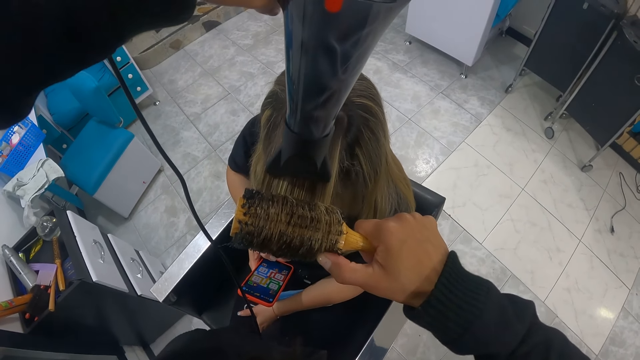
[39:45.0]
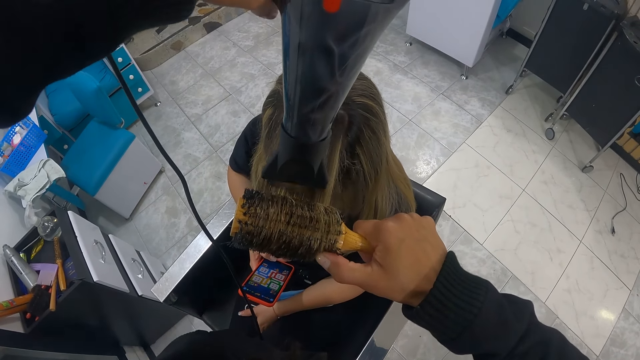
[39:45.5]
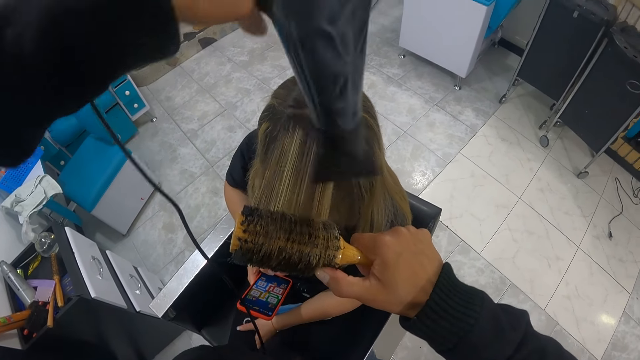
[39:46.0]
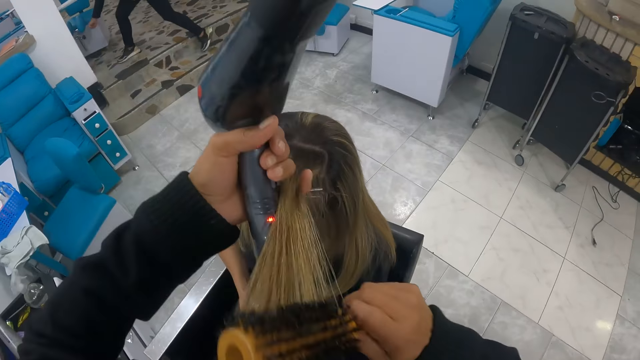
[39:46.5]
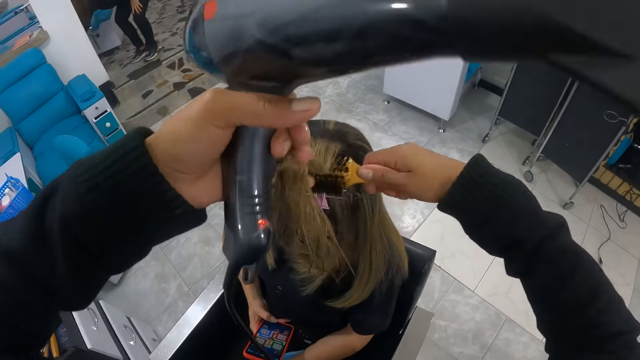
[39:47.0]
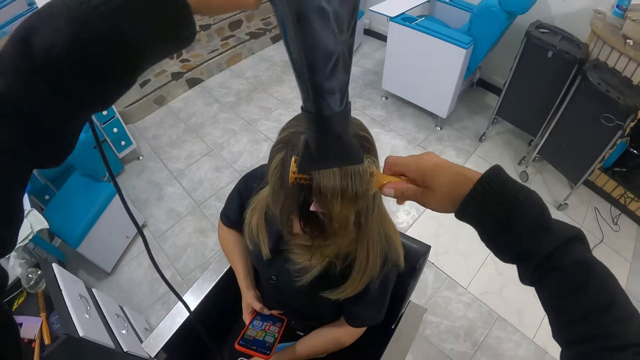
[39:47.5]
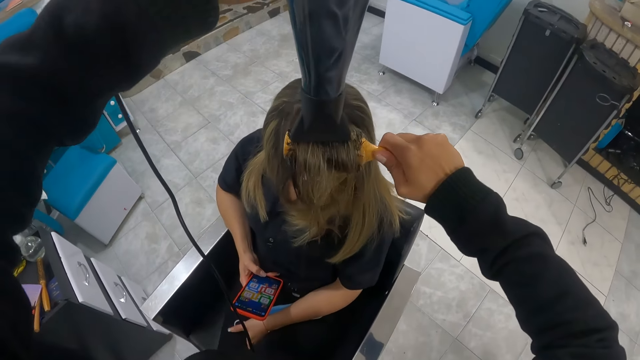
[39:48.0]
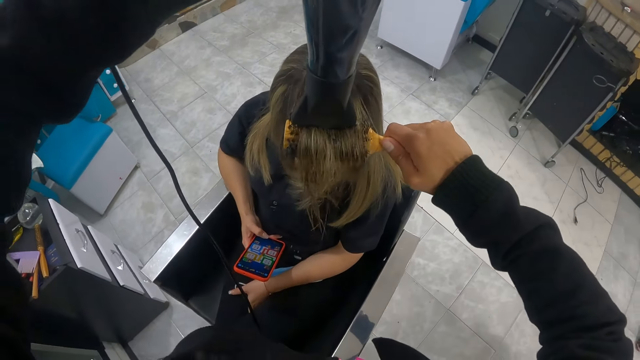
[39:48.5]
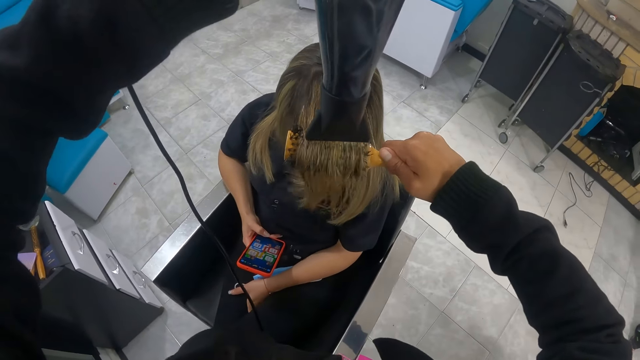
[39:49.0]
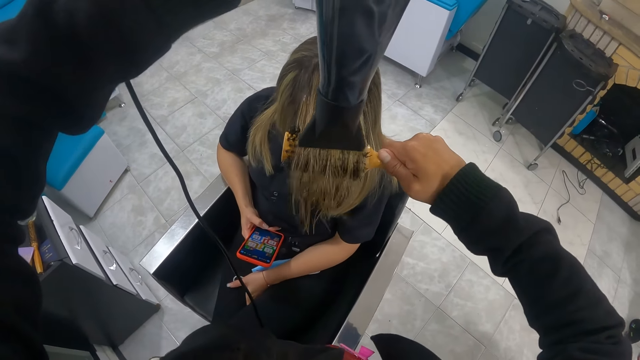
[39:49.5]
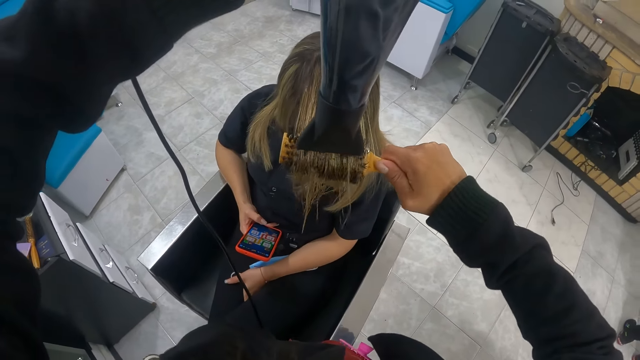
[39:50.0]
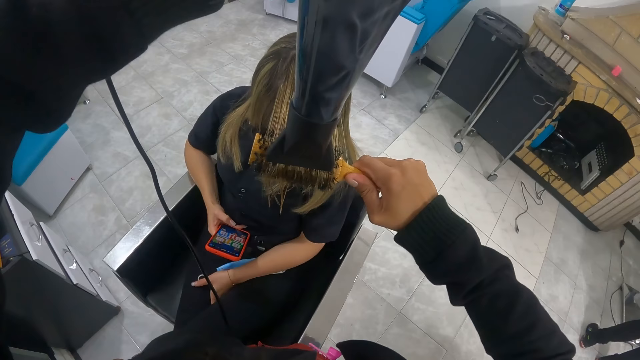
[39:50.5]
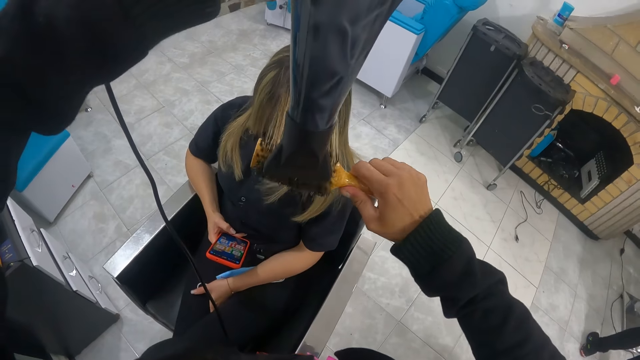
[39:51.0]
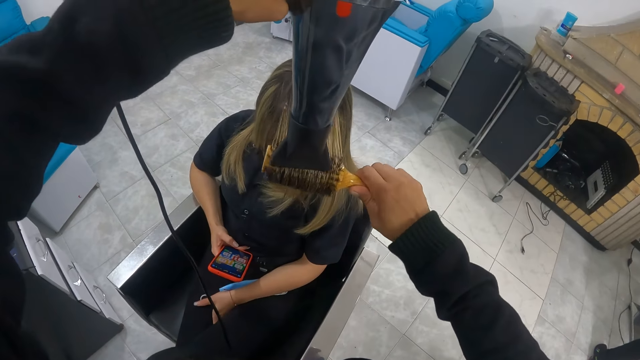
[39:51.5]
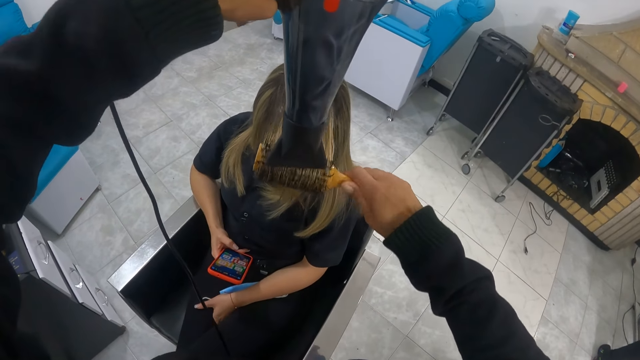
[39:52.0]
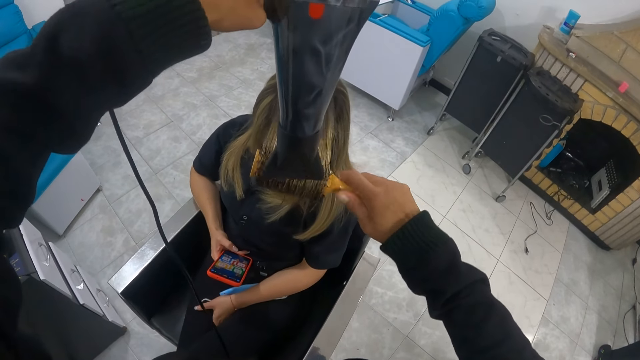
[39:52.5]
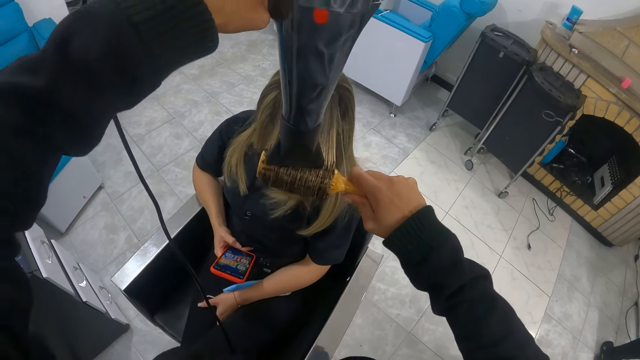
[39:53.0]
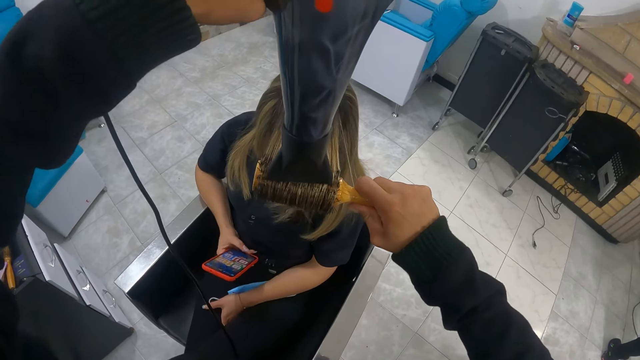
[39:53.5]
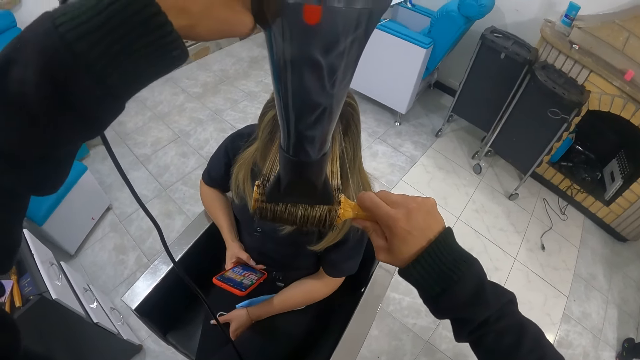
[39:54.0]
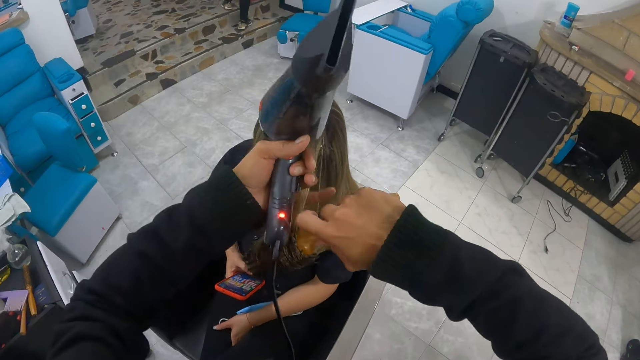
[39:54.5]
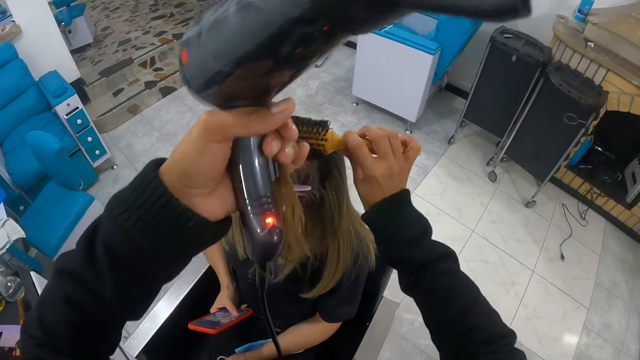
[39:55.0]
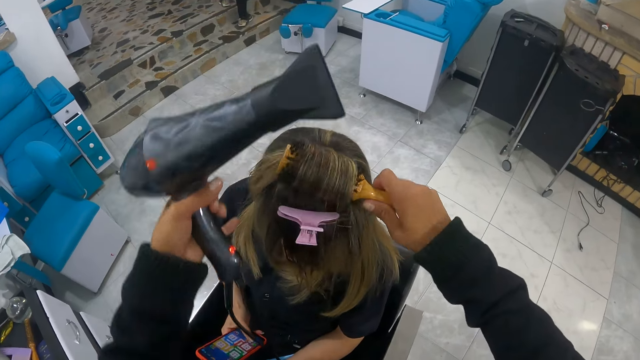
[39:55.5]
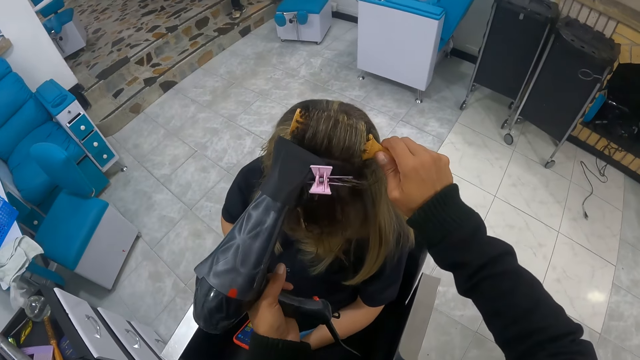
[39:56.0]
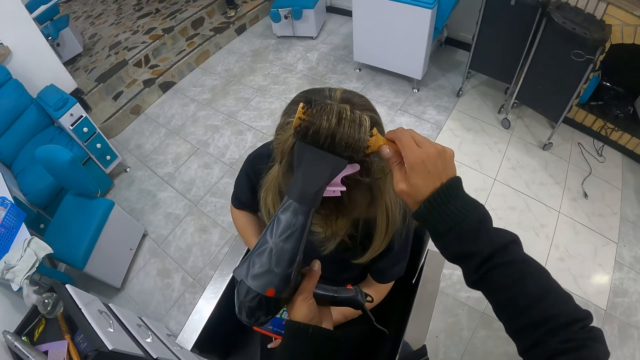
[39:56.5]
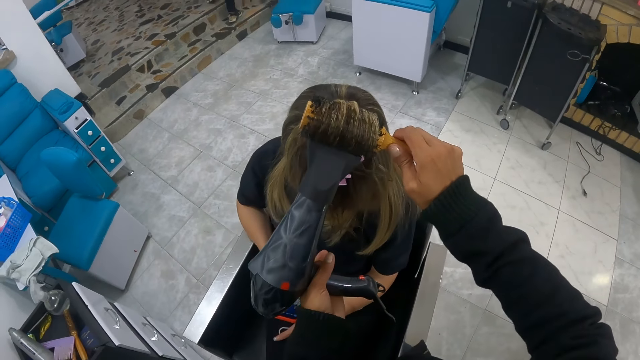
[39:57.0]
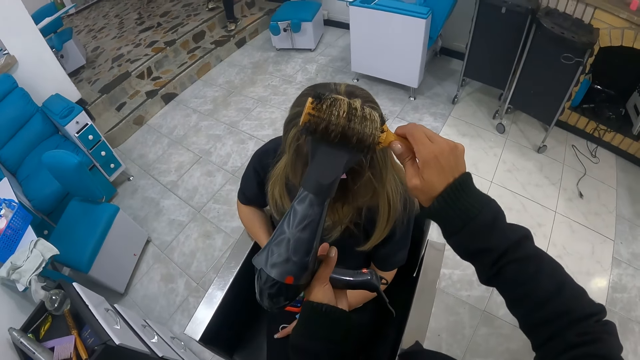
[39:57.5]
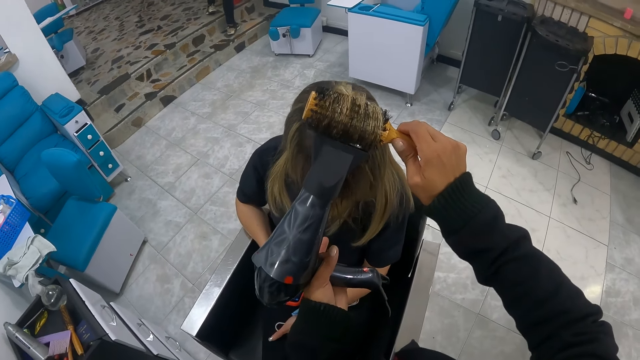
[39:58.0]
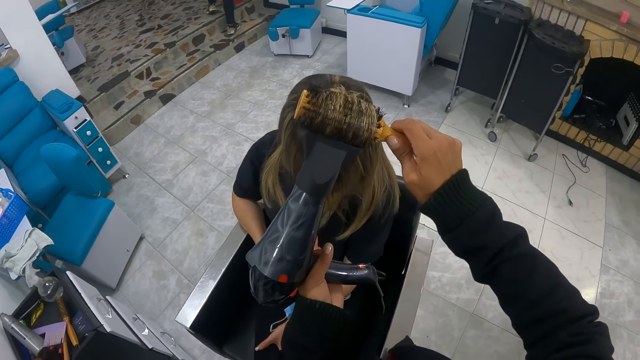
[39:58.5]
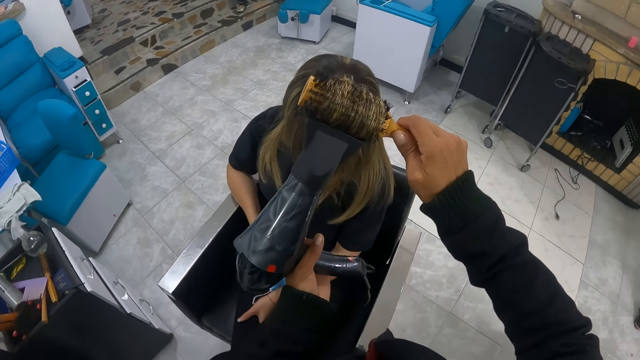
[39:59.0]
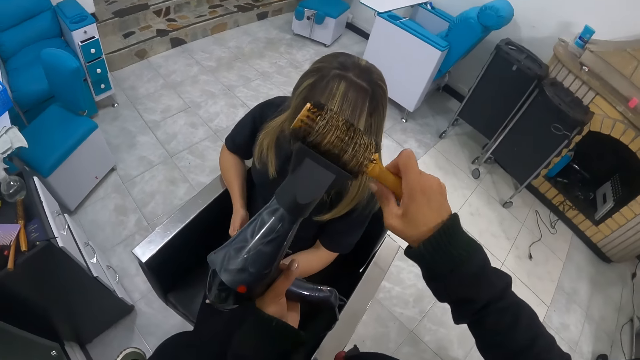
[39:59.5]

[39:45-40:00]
The camera wearer removes the hair straightener from the hair with her left hand. She holds the hair with her small left hand finger. She puts the hair straightener in the hair. She rotates the hair straightener with her right hand. She blows the hair using a blow dry machine in her left hand. She blows the hair edges using the blow dry machine in her left hand. She removes the blow dry machine from the hair with her left hand. She holds the hair with her left hand. She removes the hair straightener from the hair with her left hand. She puts the hair straightener in the hair with her right hand. She removes her left hand from the hair. She blows the hair using the blow dry machine in her left hand.

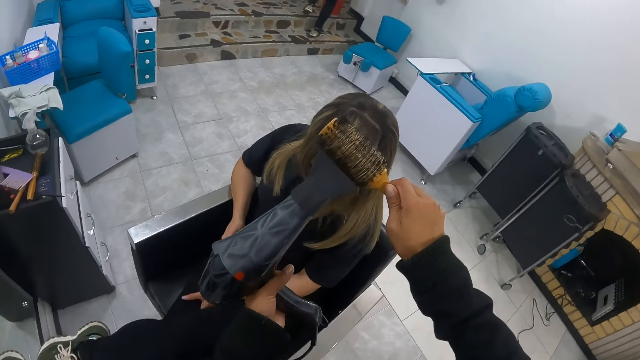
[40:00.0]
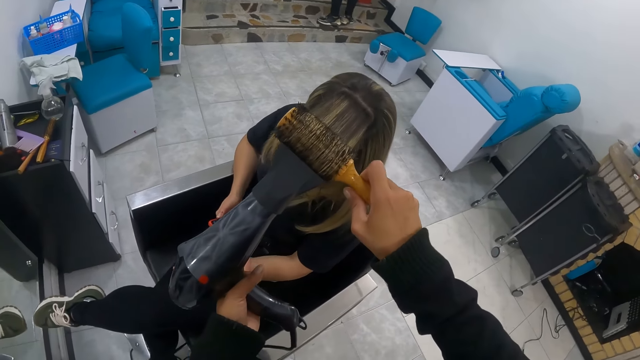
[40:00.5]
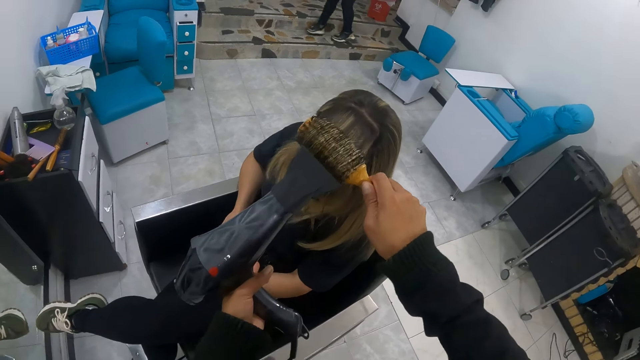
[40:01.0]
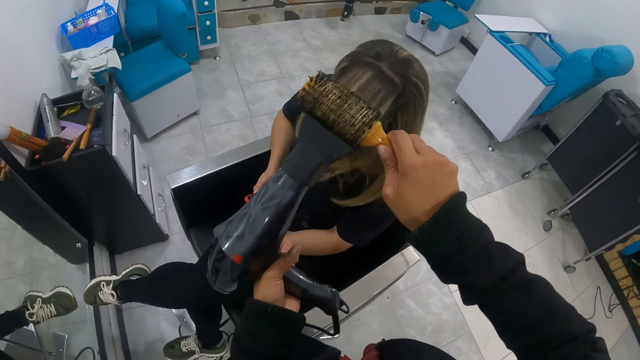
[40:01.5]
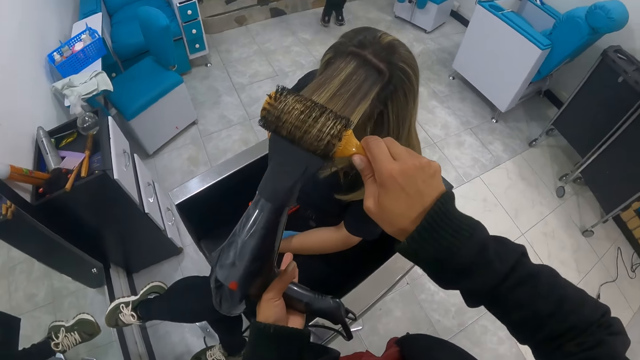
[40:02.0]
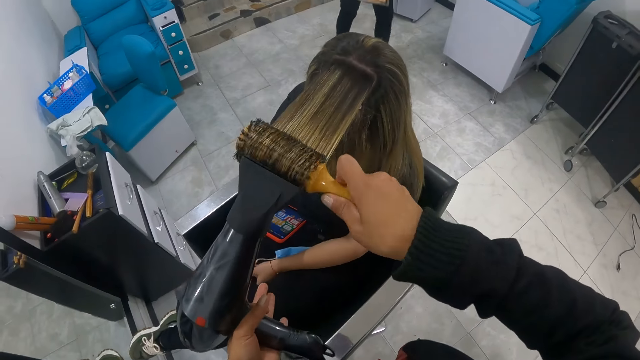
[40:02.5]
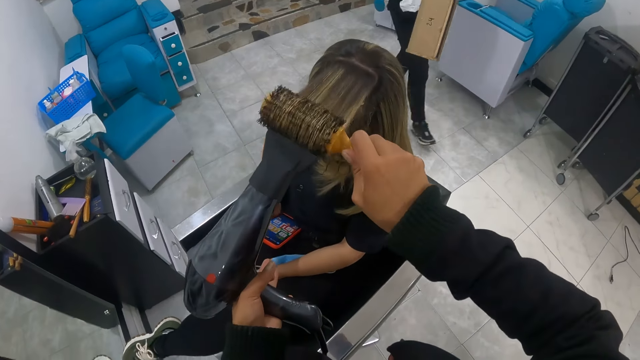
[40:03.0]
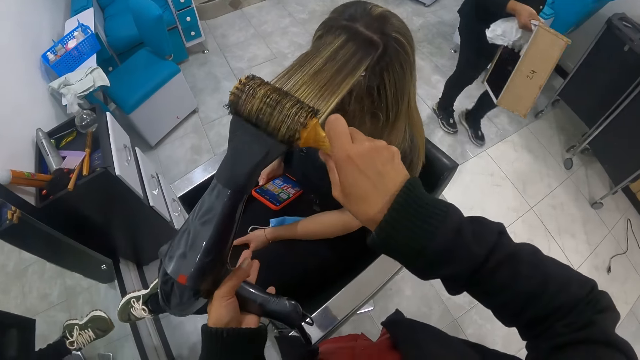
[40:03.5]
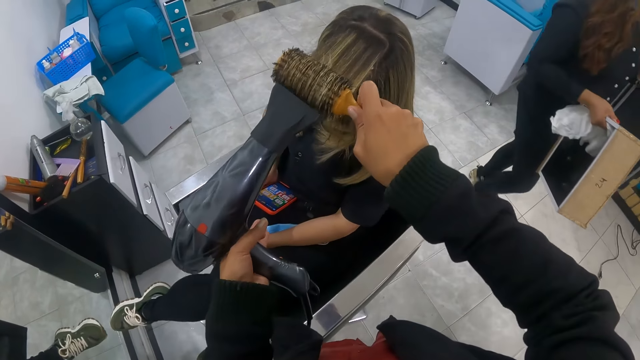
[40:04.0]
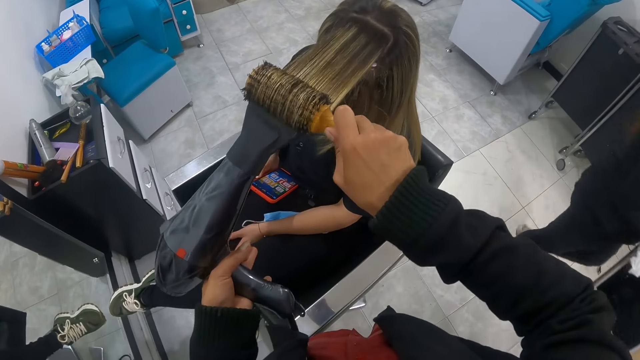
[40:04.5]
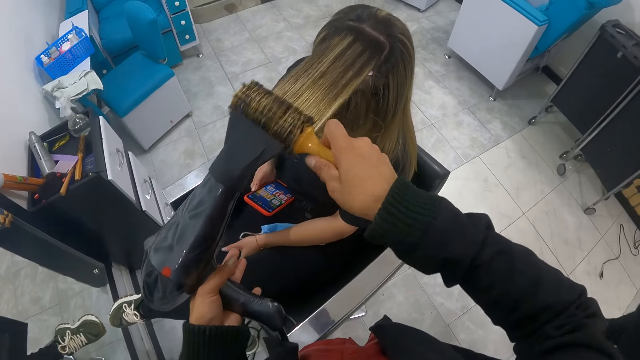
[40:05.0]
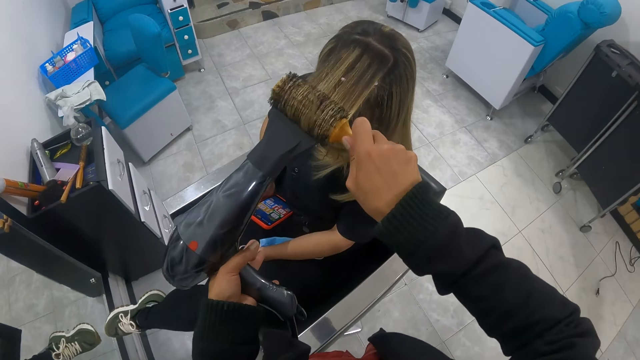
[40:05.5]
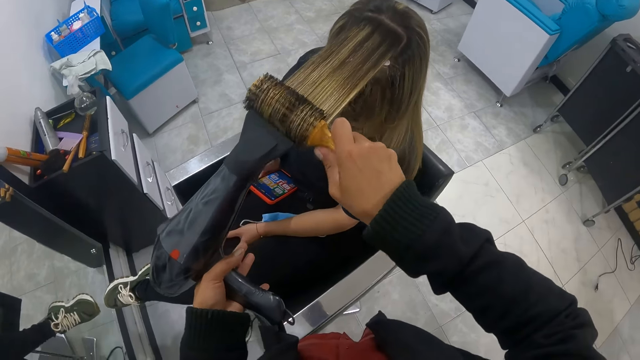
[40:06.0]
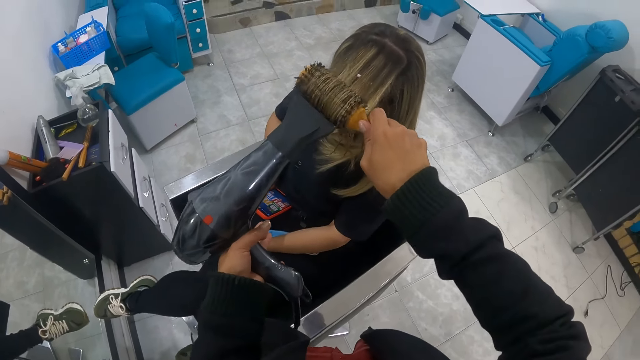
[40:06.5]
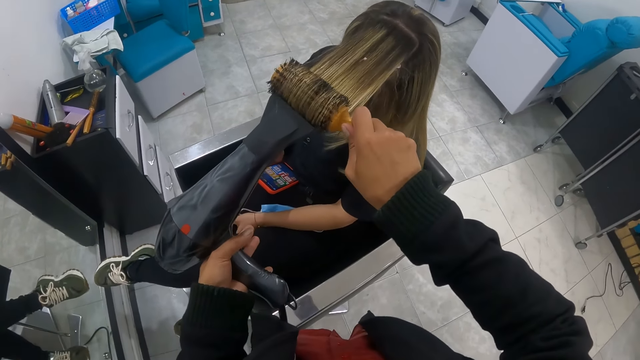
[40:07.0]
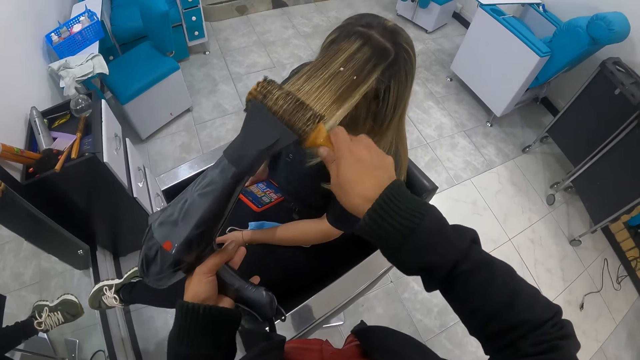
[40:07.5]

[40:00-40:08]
The camera wearer rotates the straightener with her right hand. The woman passes in front of the camera wearer with the drawer in her right hand. The camera wearer places the blow dry machine on the straightener.
